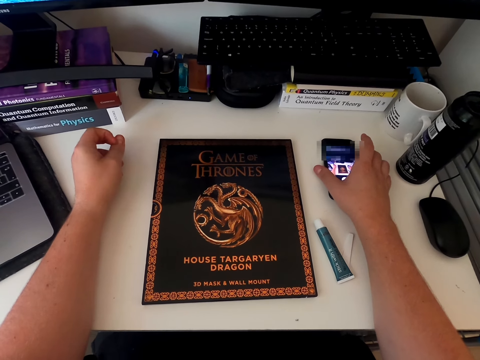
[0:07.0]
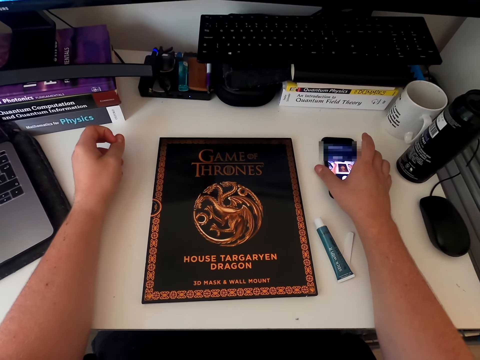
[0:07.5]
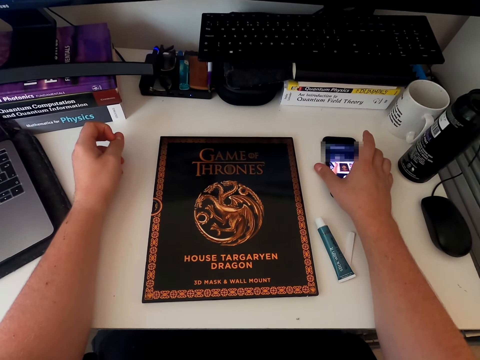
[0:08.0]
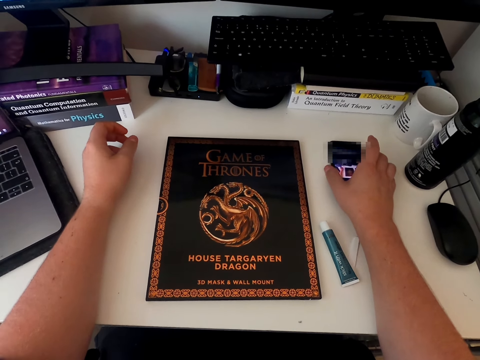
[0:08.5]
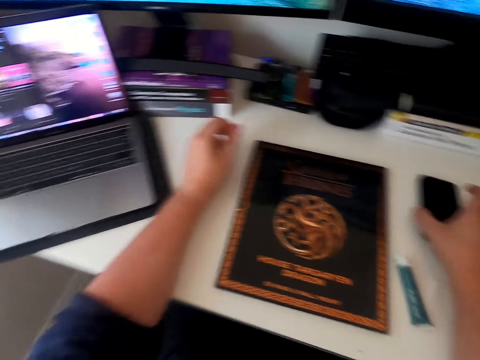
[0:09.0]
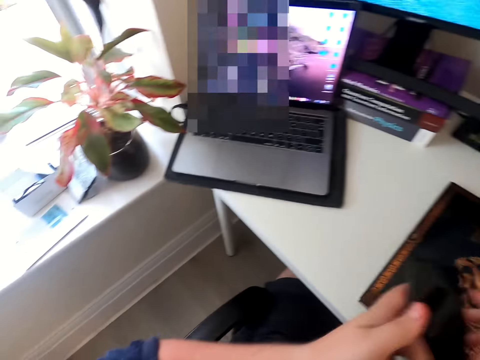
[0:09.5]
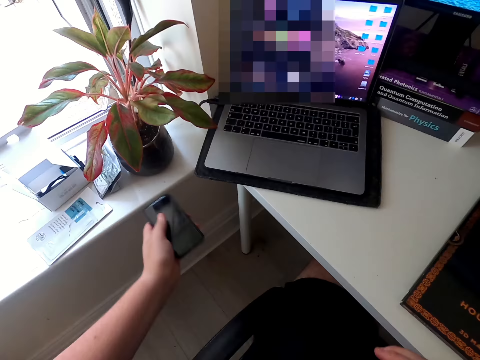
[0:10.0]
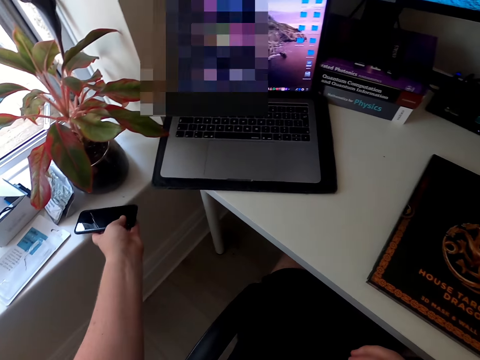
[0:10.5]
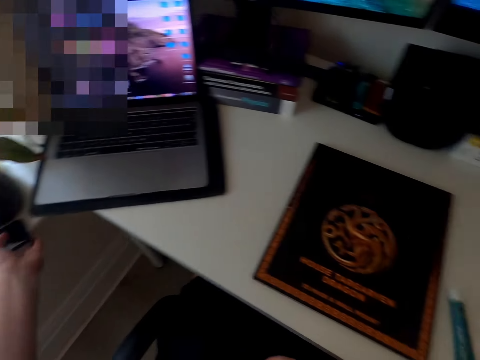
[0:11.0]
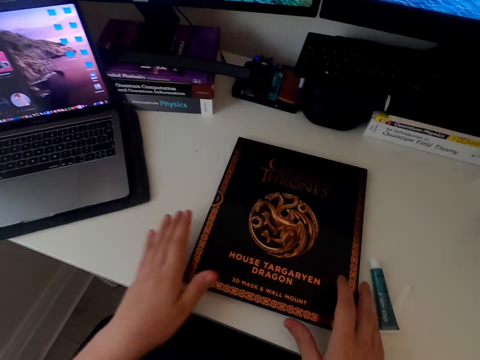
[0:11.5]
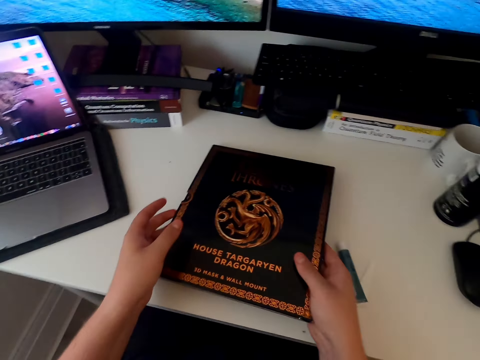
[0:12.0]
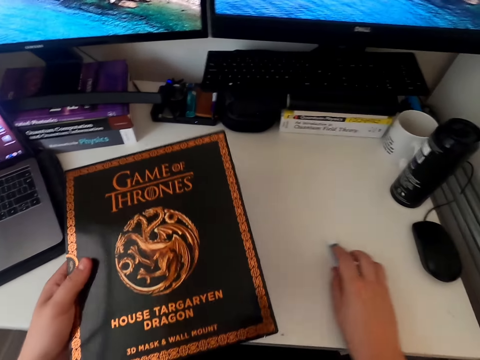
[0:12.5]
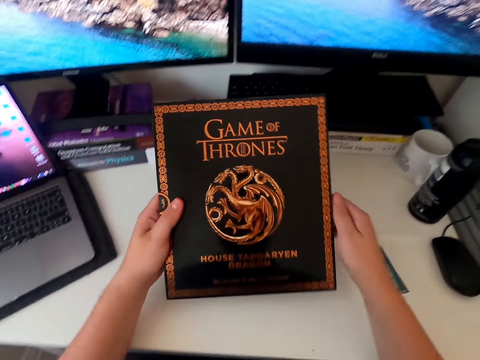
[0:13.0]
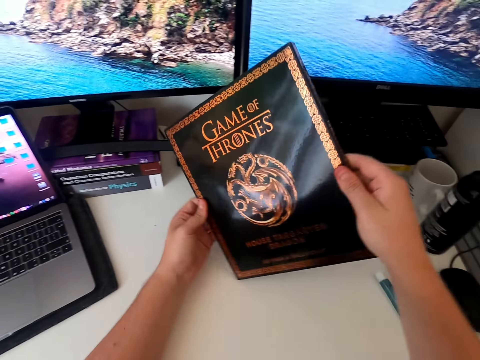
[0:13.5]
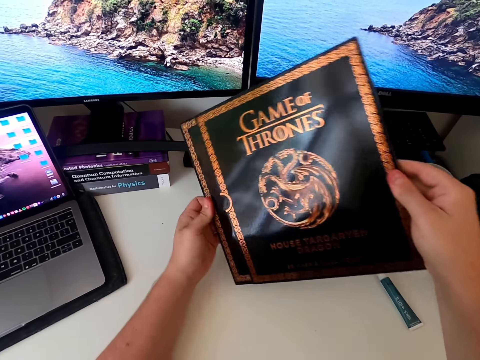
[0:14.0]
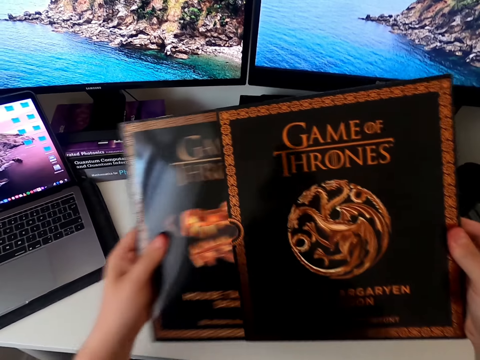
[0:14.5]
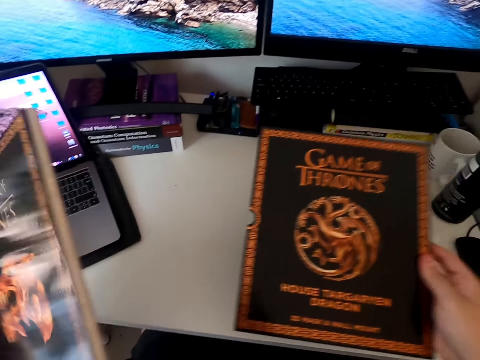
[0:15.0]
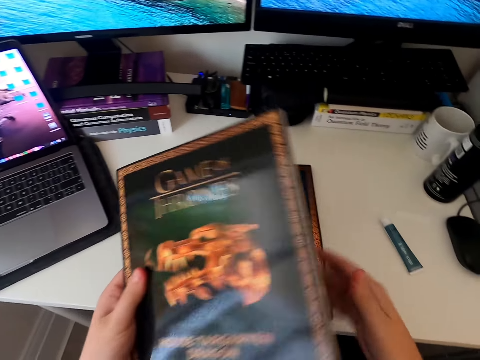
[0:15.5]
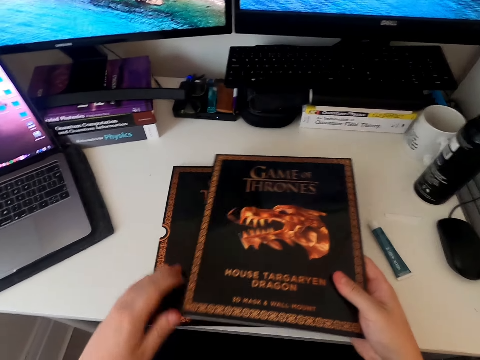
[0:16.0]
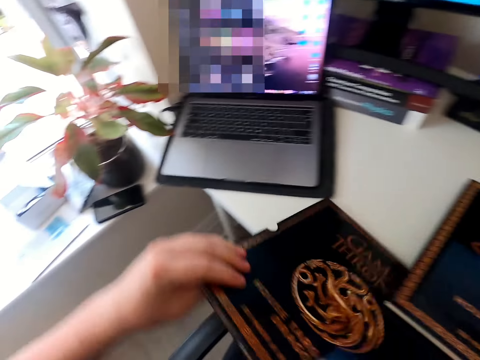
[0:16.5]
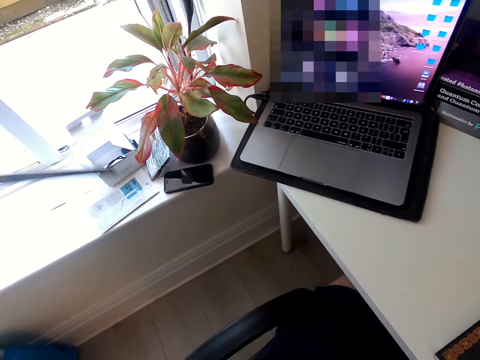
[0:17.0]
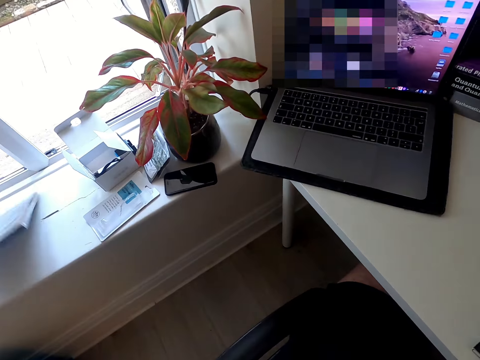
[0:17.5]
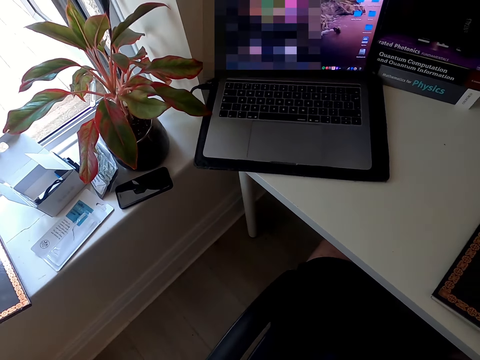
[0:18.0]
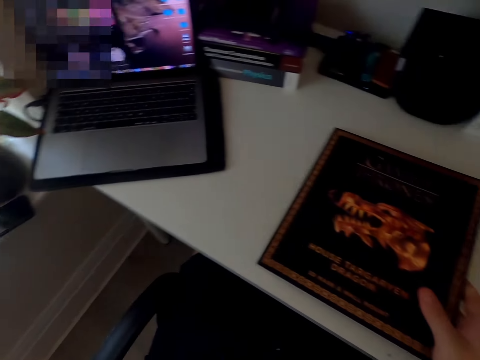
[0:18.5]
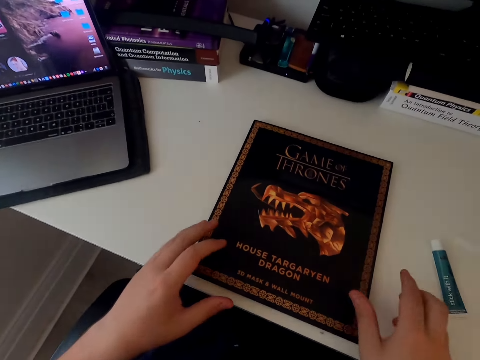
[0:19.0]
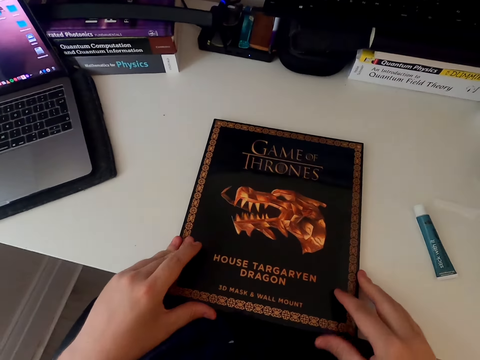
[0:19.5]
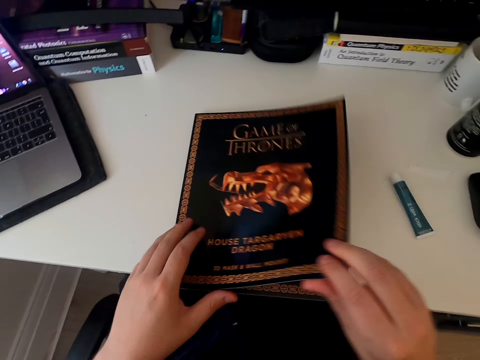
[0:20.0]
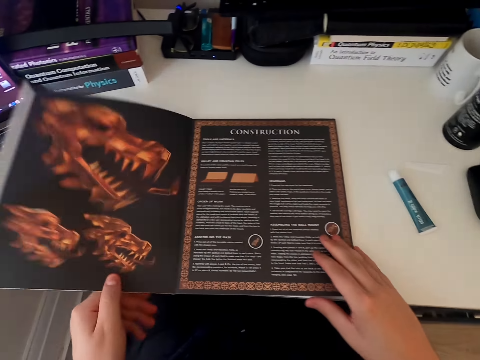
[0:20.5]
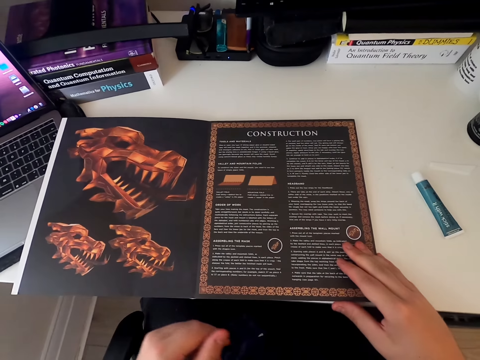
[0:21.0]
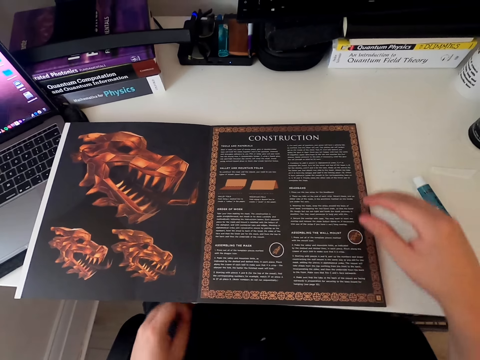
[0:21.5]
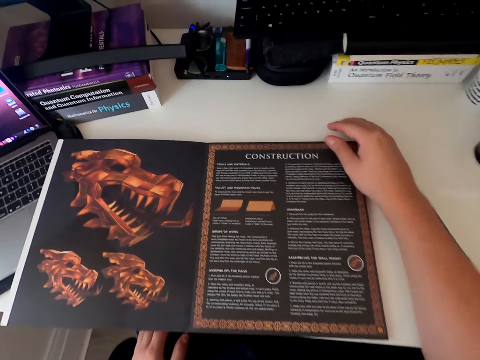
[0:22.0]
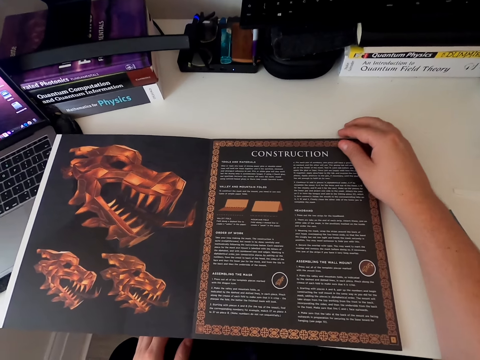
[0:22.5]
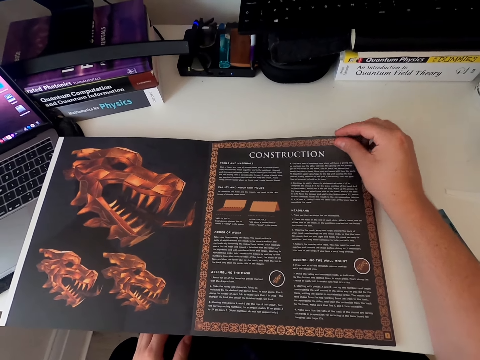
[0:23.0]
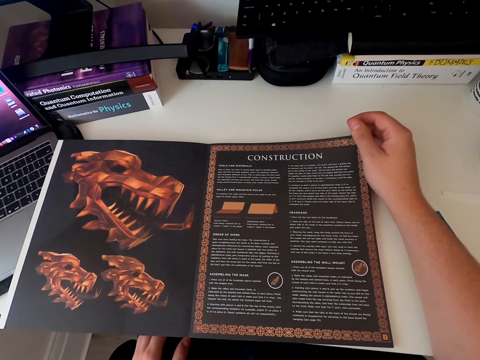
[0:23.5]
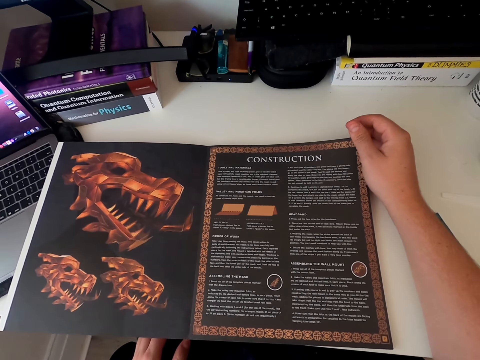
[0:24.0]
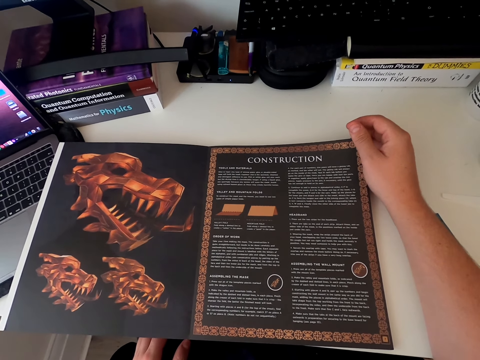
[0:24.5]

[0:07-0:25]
The camera wearer moves fingers. He touches the phone. He picks the cellphone from the table. He looks around. He places the cellphone on the window counter. He carries a Game of Thrones card board or paper craft book on his hand. He pushes something aside. He opens the Game of Thrones card board. He removes one piece of the Game of Thrones card board from the box. He places the card board or box on the table top. He picks up the box. He takes one piece of the card board. He places the piece of card board on the window counter. He throws the box down. He holds the paper craft book. He opens the card board book. He holds the paper craft book. He reads the card board book.

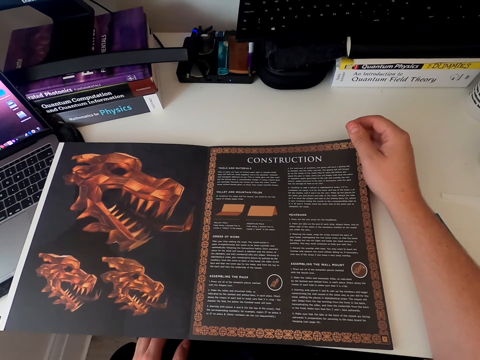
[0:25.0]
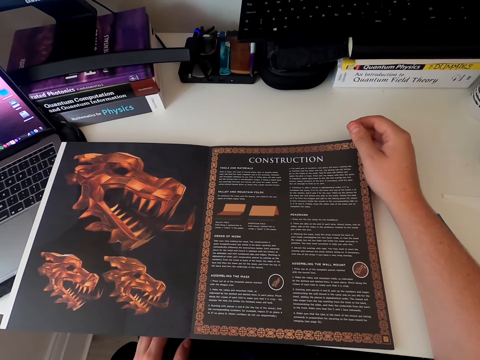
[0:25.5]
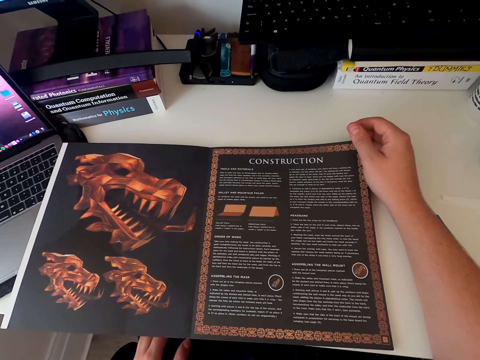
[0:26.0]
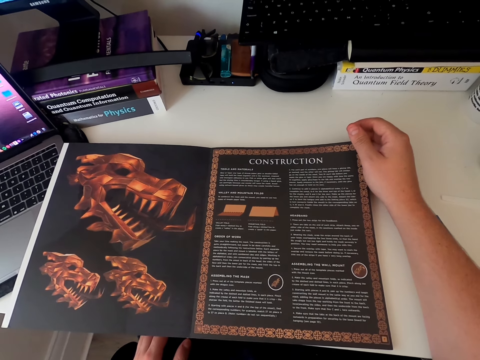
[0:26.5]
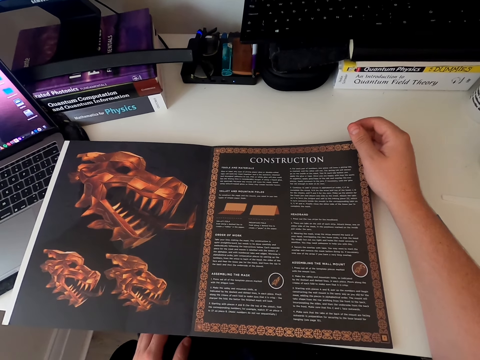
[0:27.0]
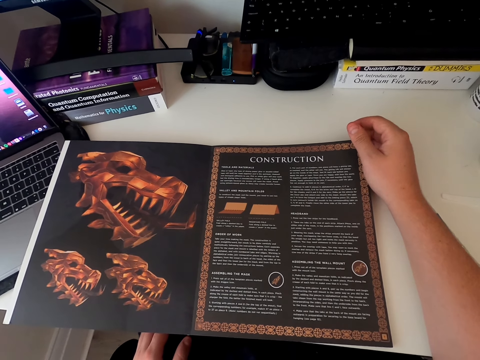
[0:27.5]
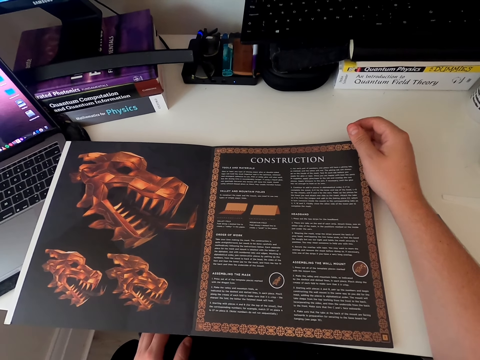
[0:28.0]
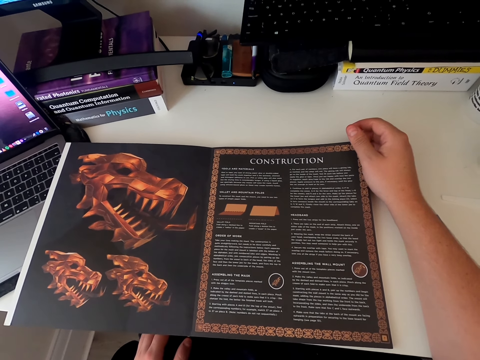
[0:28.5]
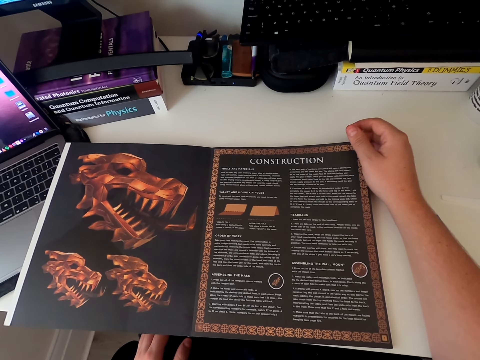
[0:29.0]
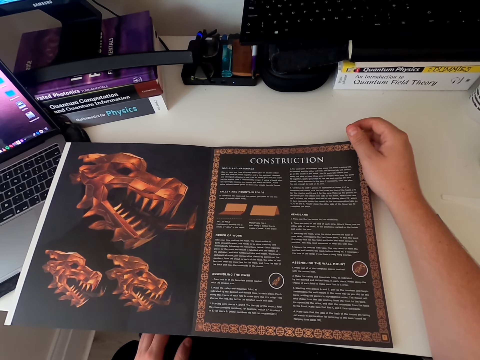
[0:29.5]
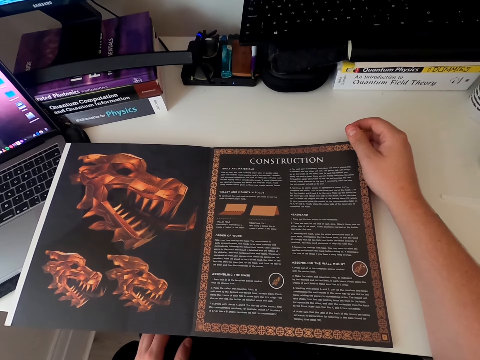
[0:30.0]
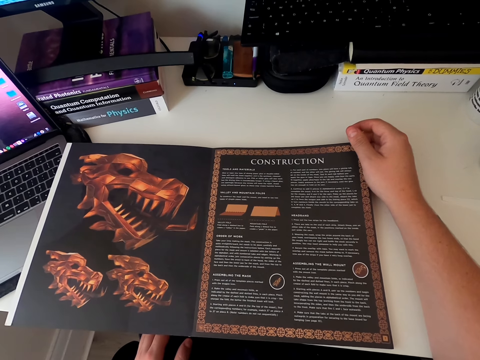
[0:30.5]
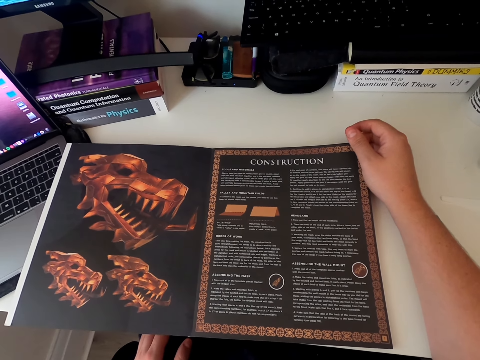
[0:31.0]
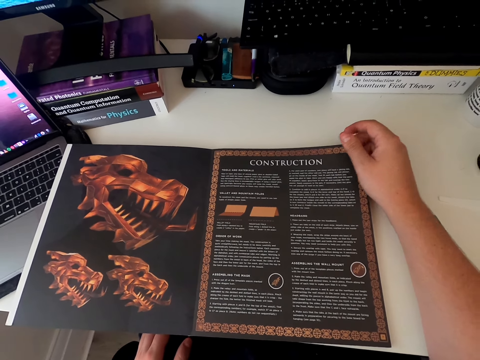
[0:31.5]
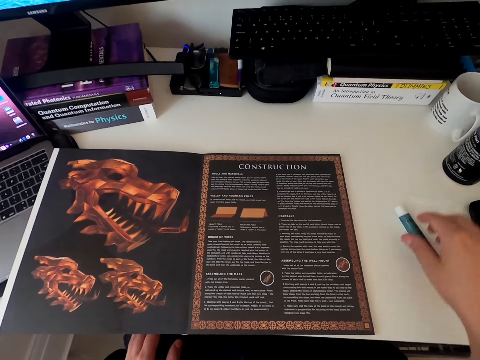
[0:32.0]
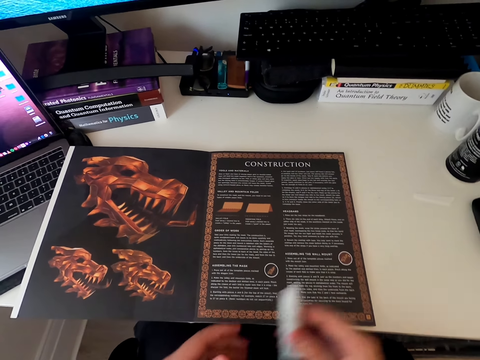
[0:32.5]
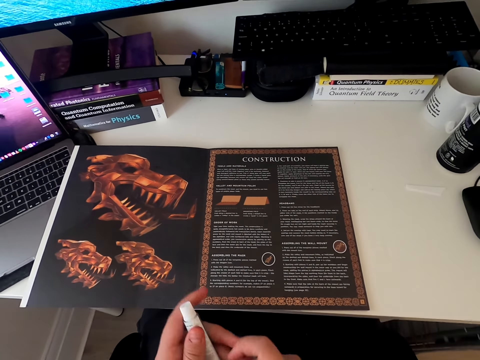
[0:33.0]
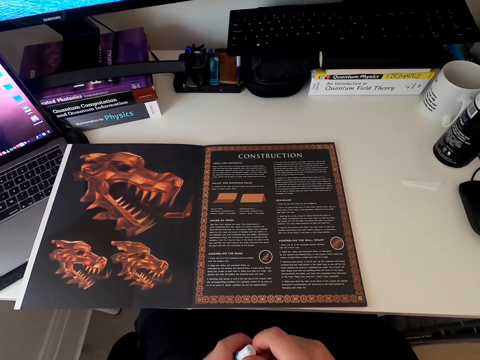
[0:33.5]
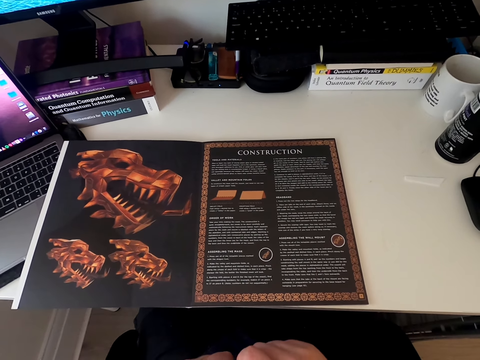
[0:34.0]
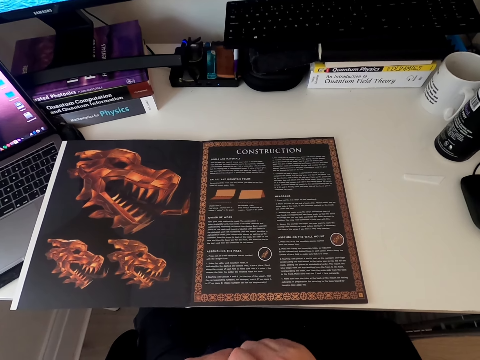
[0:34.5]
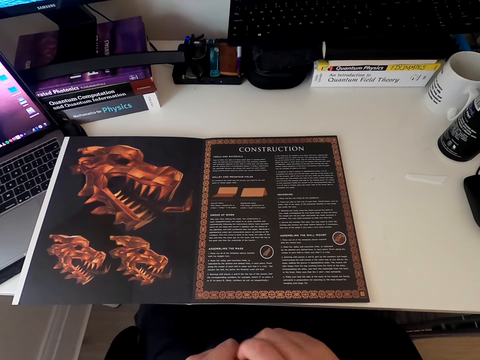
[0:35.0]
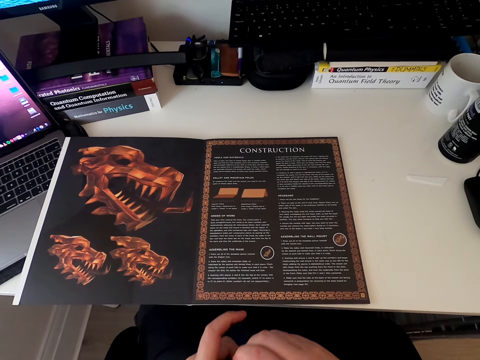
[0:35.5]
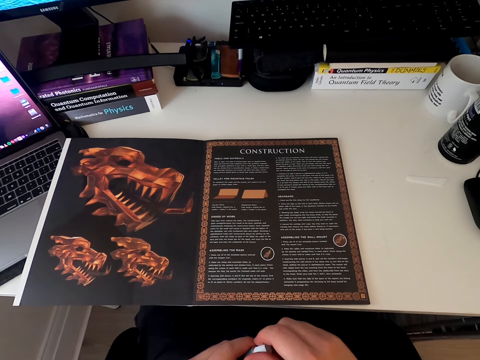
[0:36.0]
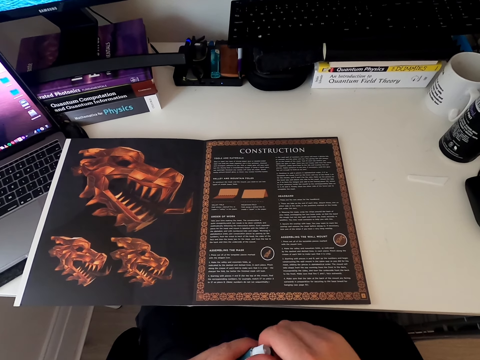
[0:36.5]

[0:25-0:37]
The camera wearer stares at the paper craft book. They pick something from the table top. They hold the object. They open the product.
